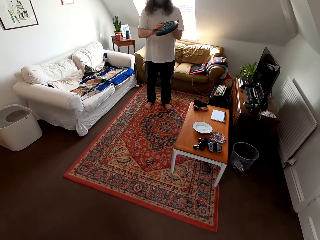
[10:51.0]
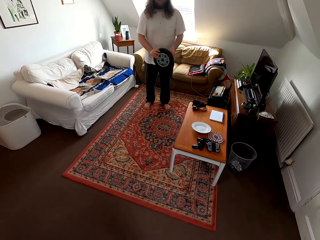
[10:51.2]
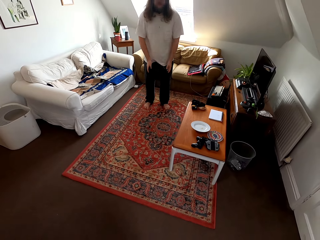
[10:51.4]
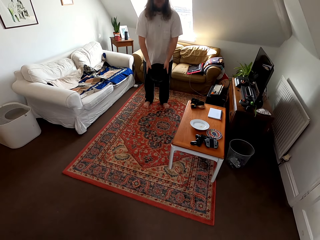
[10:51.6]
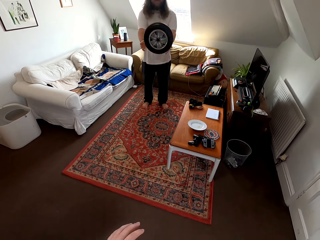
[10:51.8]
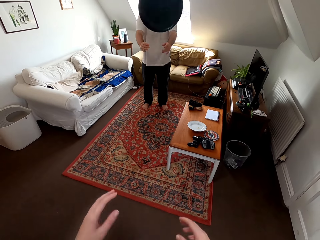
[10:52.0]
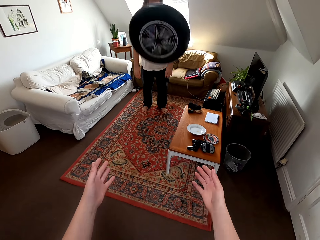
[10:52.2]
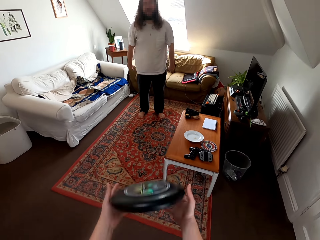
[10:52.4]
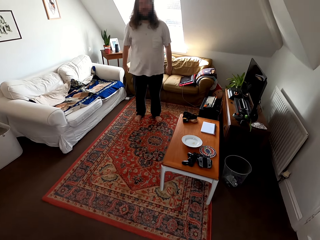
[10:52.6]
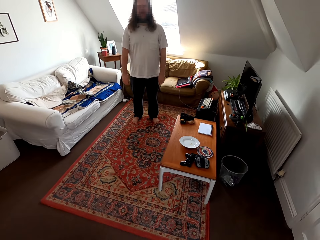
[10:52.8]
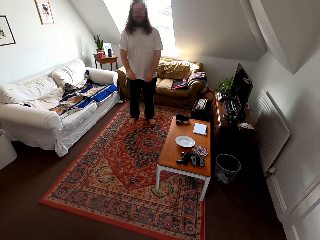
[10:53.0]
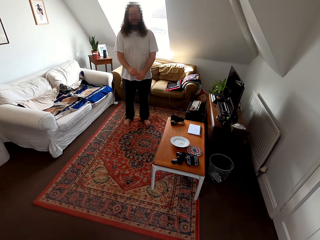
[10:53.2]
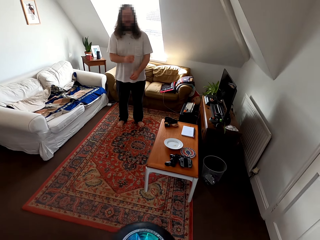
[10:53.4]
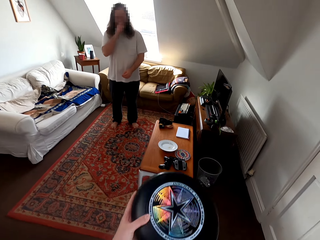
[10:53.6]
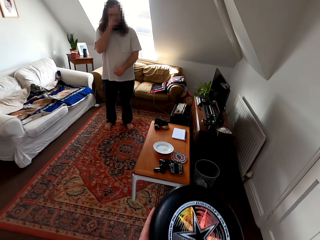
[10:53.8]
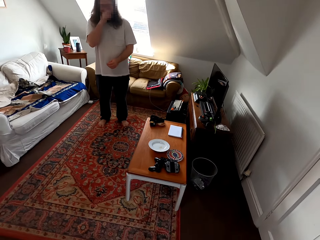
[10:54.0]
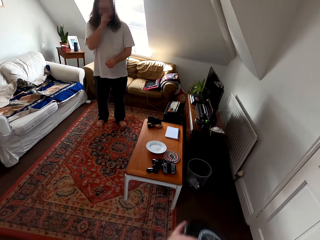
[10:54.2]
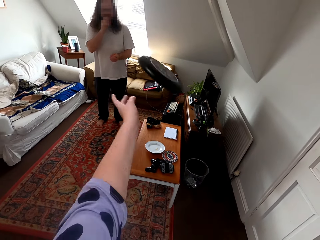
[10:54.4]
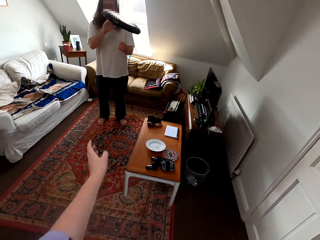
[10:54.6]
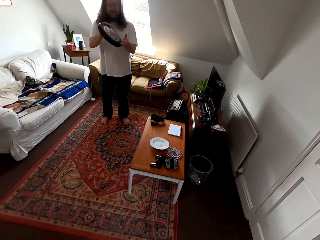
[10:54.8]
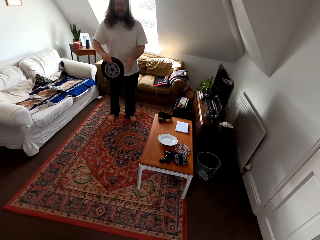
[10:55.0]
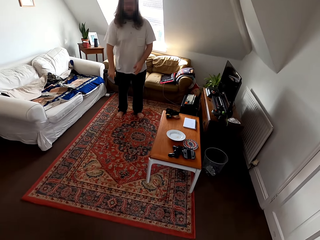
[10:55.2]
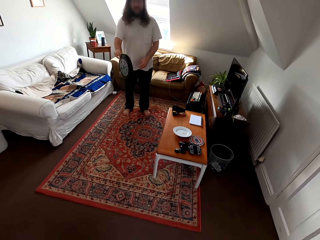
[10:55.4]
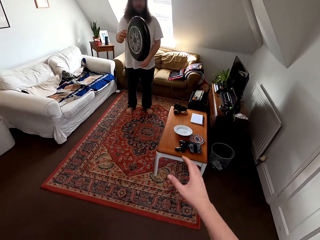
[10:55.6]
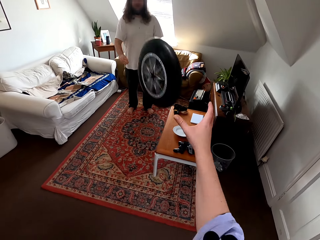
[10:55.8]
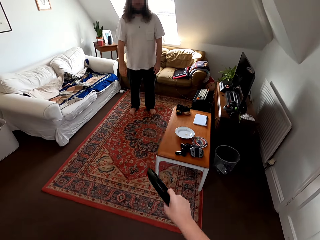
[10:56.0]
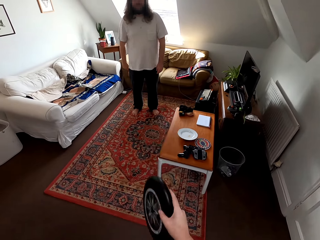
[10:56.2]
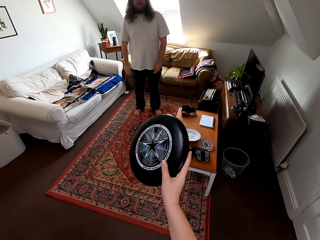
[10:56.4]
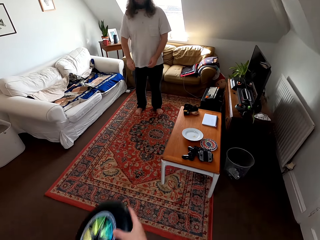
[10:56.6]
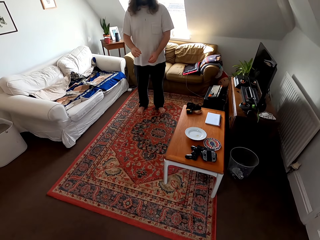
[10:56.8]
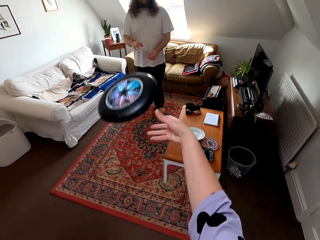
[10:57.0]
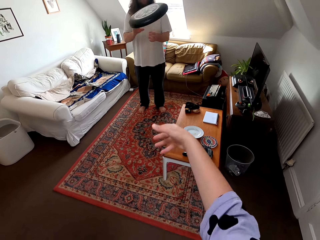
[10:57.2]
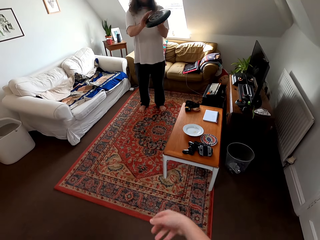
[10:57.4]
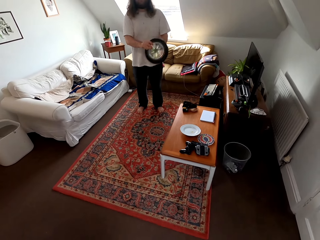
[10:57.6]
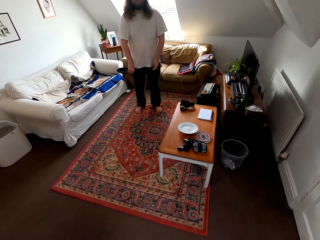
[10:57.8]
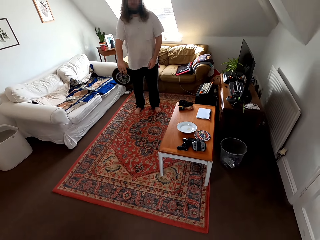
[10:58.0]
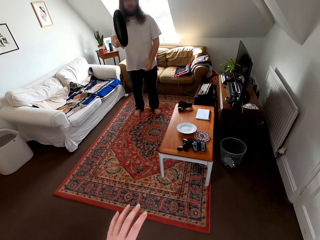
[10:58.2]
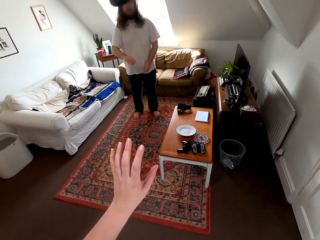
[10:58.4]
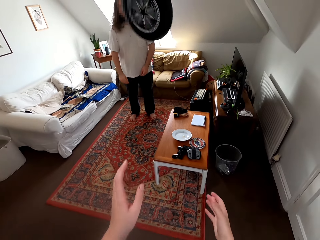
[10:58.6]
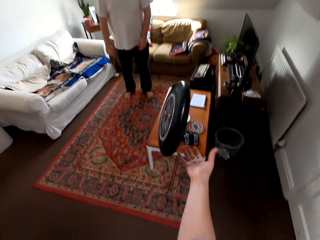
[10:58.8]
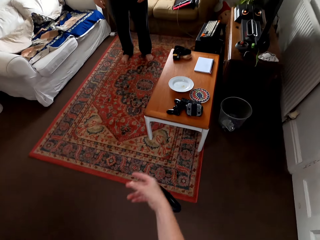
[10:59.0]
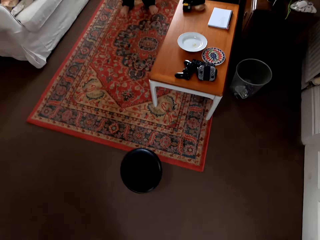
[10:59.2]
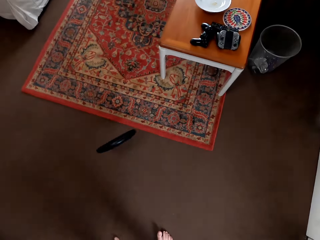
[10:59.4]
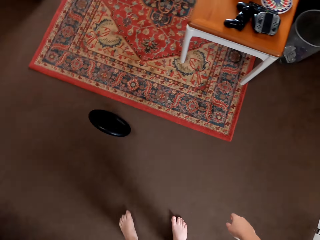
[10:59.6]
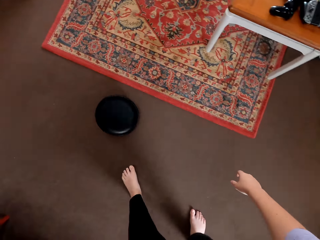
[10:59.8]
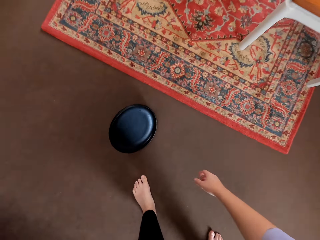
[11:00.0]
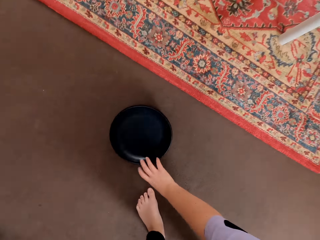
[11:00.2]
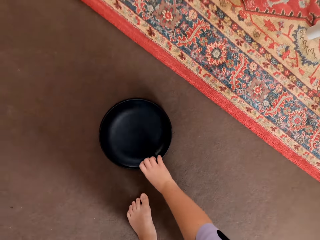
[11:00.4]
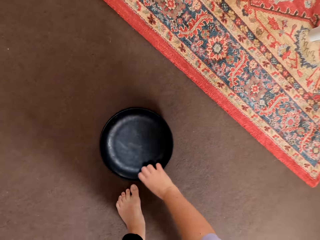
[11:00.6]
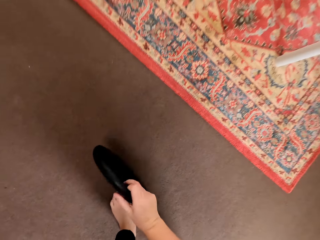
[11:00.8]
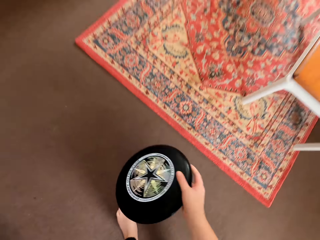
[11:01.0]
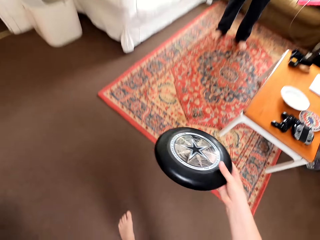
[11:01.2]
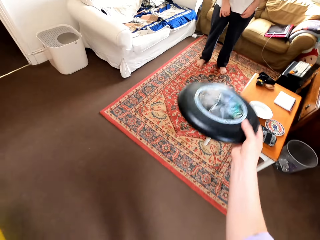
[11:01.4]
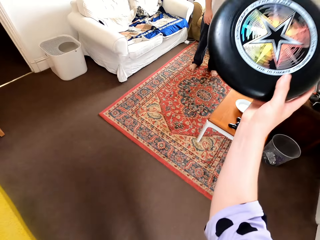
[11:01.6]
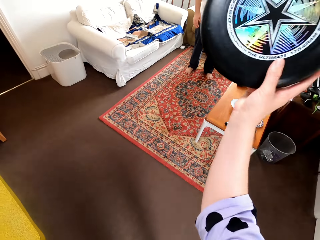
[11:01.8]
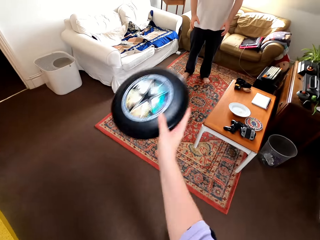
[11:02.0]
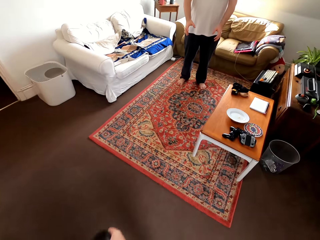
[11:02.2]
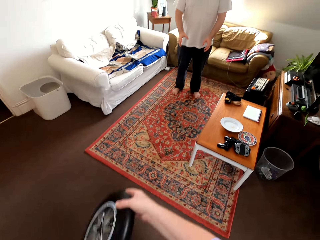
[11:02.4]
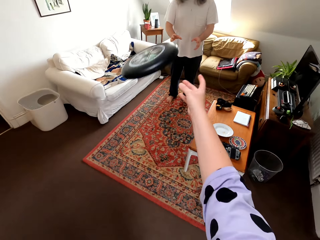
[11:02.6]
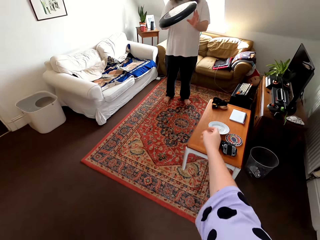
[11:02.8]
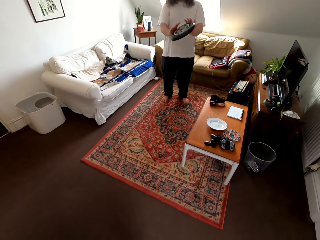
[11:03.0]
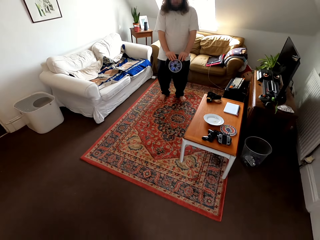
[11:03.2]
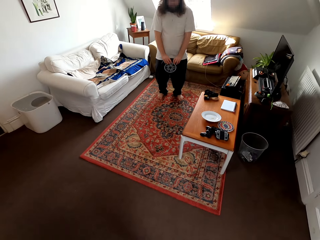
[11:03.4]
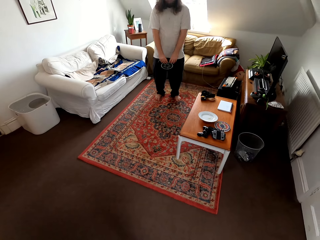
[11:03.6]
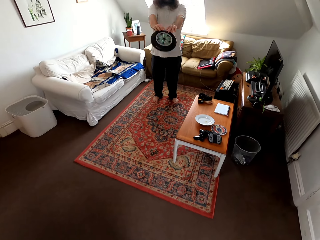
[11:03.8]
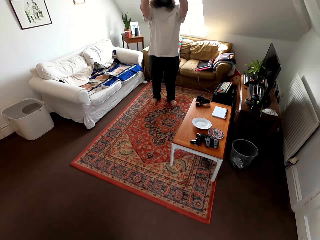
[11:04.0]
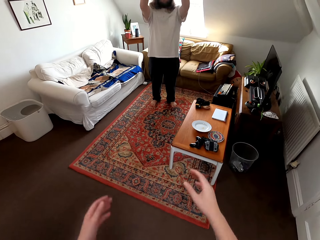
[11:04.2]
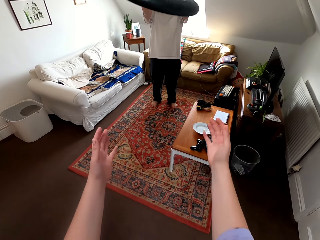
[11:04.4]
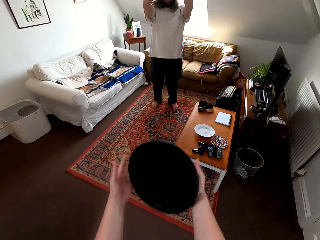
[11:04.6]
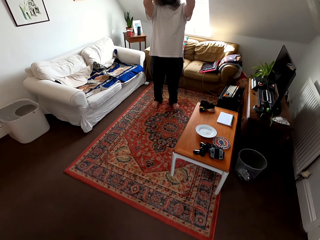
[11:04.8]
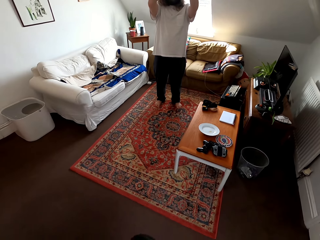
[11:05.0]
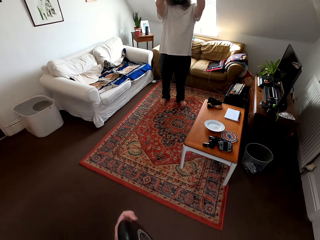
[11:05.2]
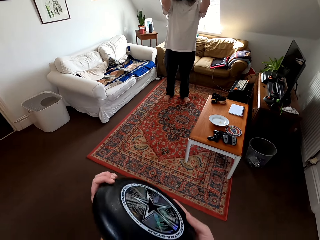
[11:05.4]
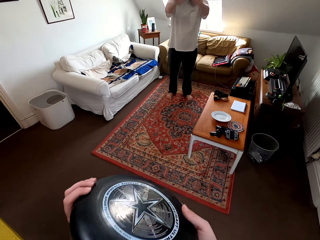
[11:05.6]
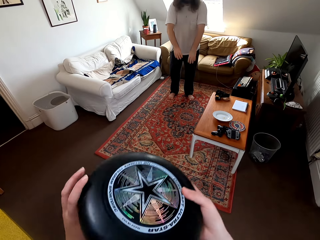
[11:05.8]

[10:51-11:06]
The camera wearer drops a frisbee. They bend towards the floor. They pick up the disc. They stand up. They play catch with a man using the frisbee.

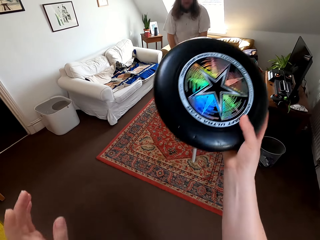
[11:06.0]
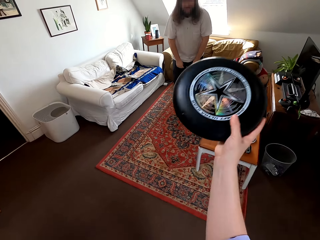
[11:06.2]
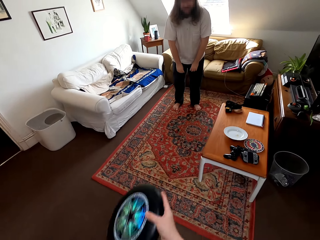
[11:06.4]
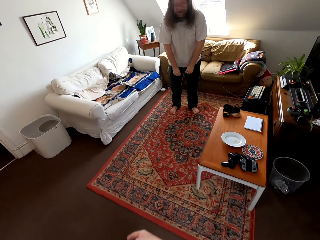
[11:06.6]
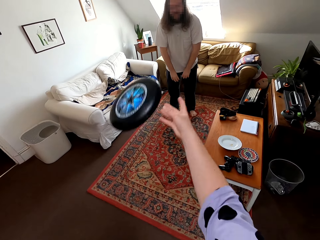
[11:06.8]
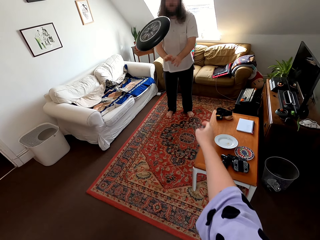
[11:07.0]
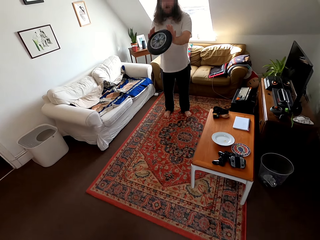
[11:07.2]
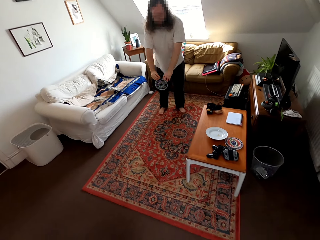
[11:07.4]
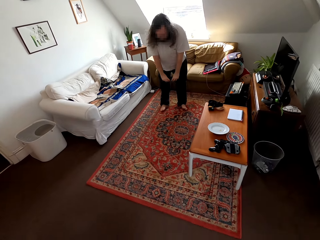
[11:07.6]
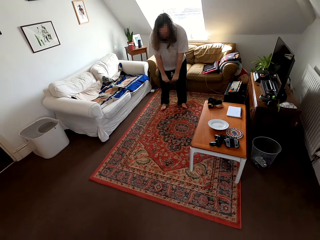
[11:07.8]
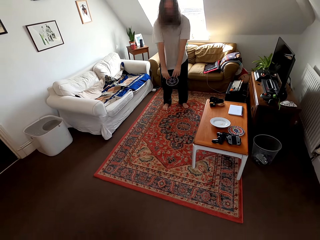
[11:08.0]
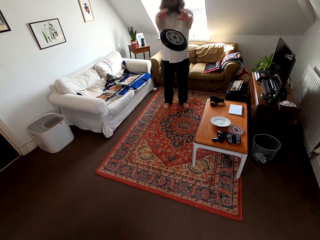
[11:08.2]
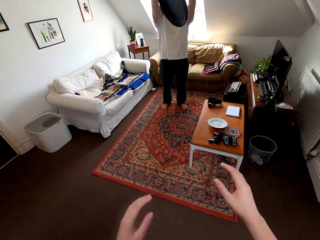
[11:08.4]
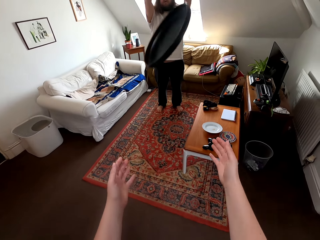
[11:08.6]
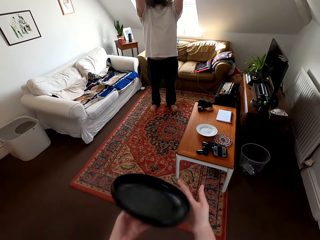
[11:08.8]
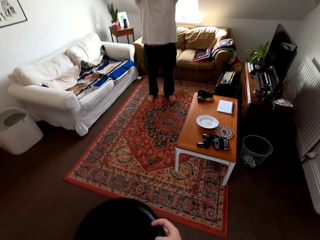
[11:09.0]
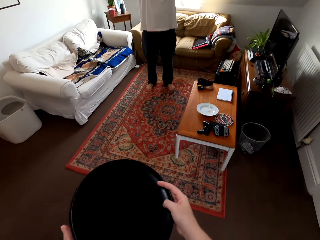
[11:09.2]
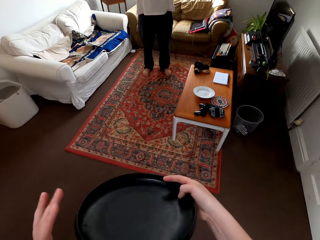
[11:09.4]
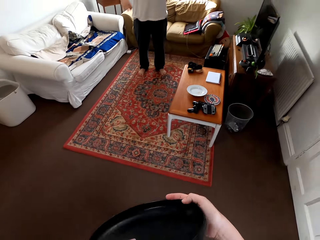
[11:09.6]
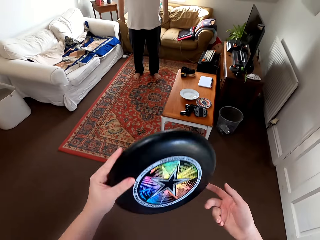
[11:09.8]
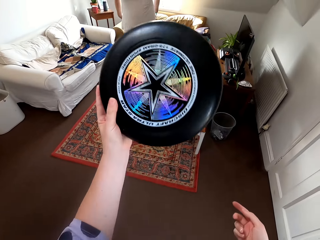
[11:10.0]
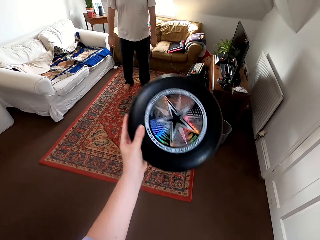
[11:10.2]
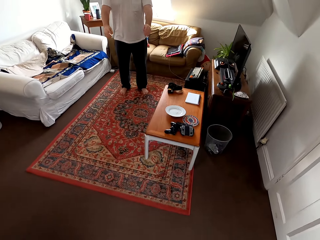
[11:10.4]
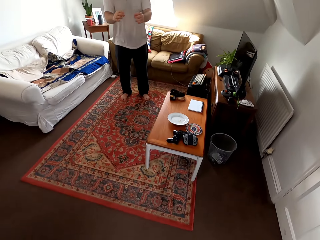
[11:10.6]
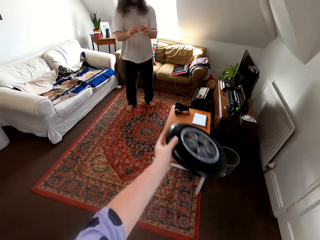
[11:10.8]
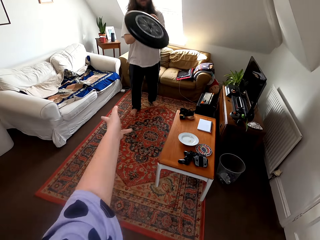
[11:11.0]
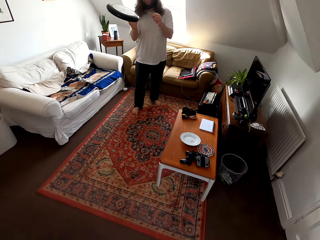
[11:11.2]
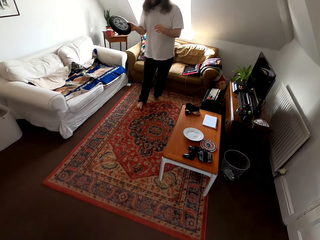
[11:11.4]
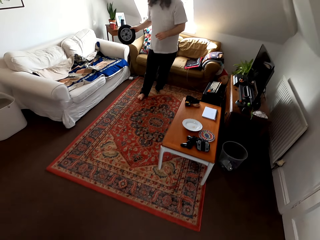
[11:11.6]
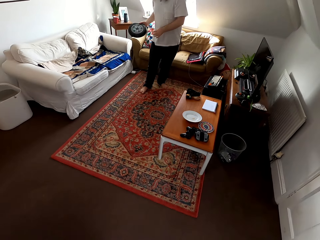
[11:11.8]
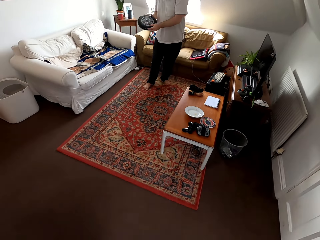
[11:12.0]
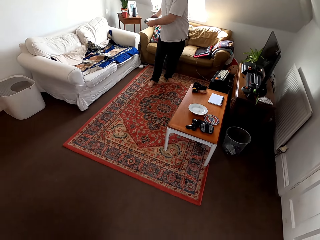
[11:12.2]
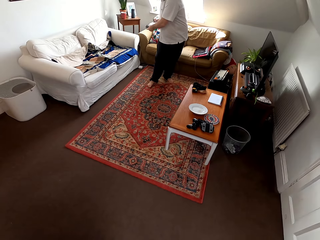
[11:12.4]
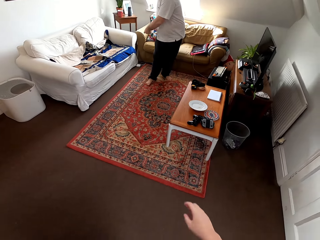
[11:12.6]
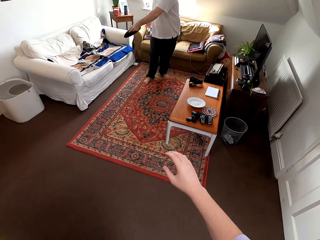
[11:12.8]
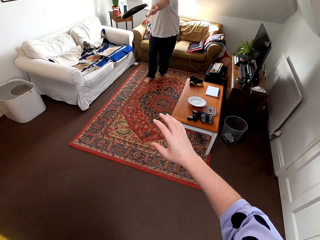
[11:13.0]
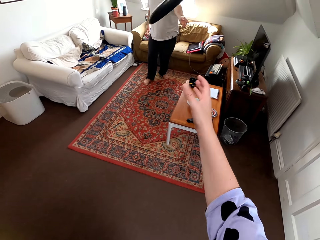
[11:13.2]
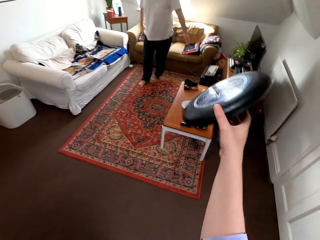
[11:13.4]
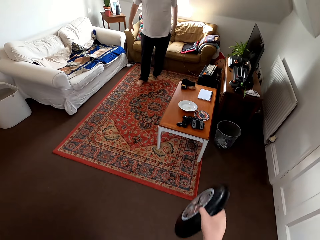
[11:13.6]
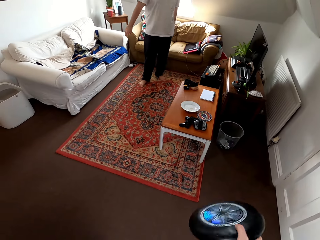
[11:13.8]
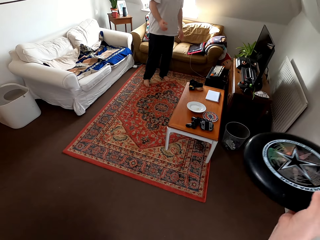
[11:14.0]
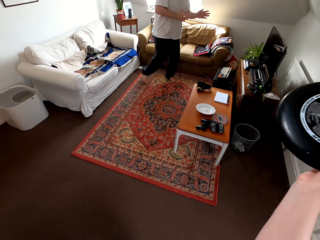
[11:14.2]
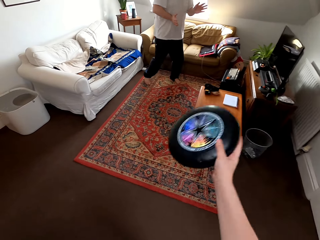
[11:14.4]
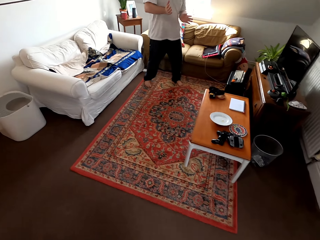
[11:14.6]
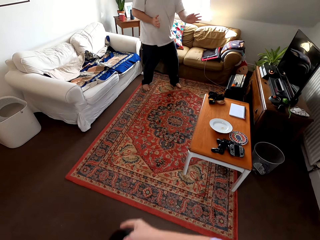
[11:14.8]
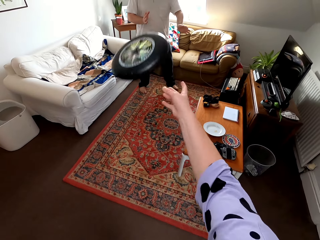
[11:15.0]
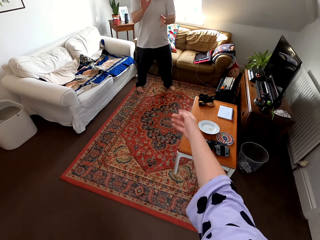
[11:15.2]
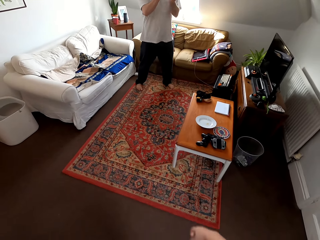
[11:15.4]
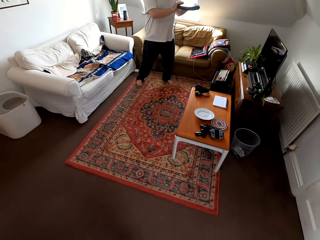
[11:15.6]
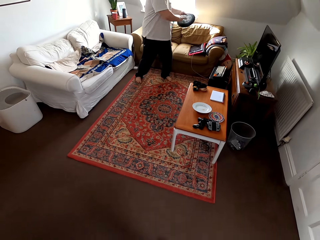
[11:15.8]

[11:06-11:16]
A man talks to the camera wearer. The camera wearer plays catch with the man.
